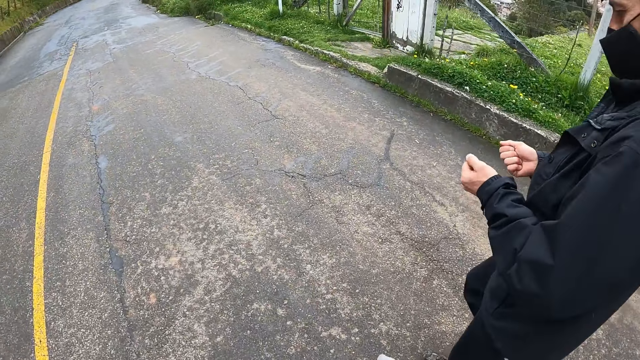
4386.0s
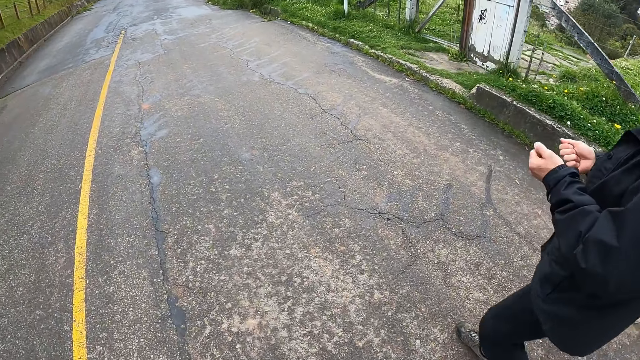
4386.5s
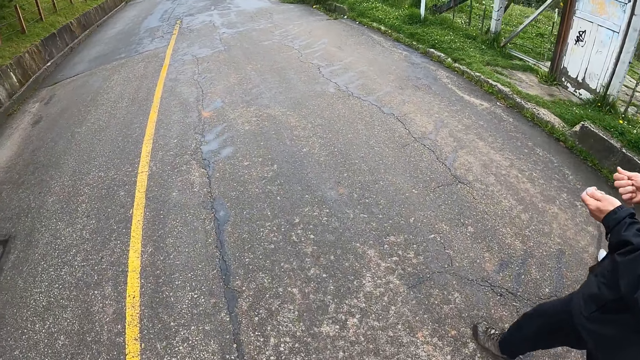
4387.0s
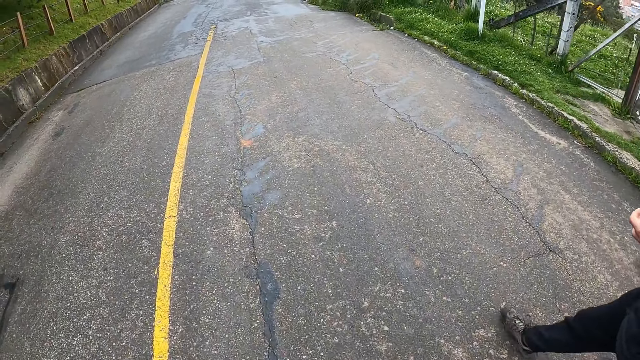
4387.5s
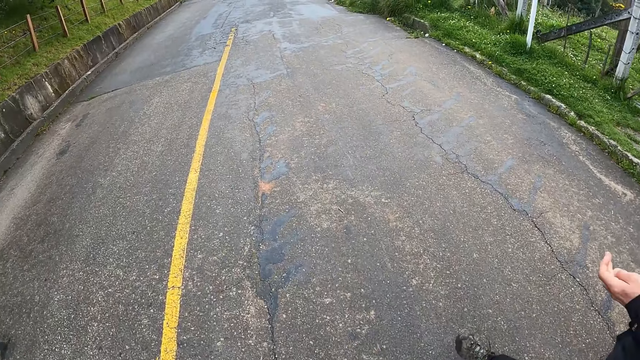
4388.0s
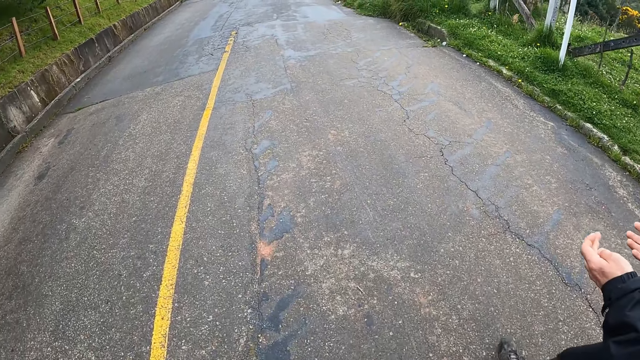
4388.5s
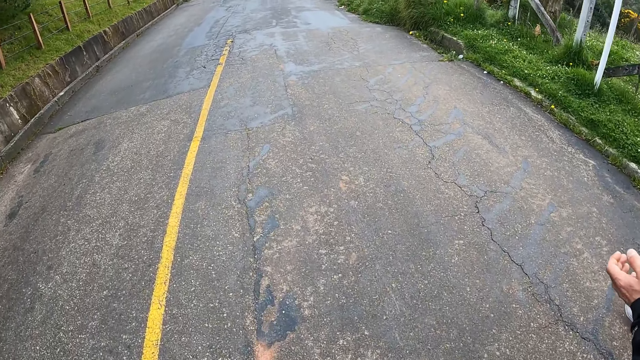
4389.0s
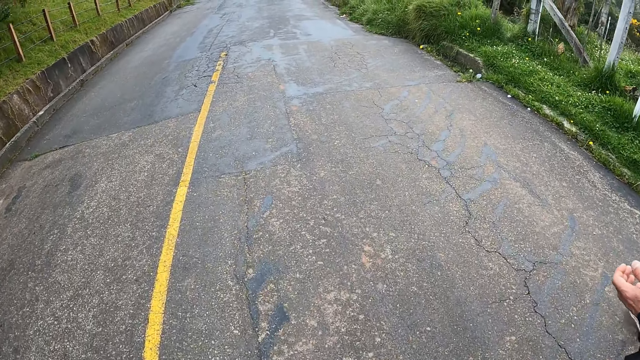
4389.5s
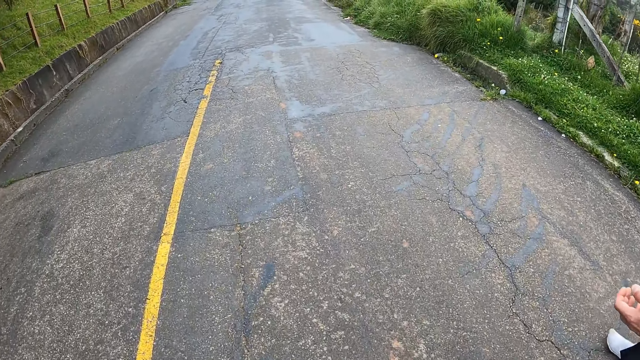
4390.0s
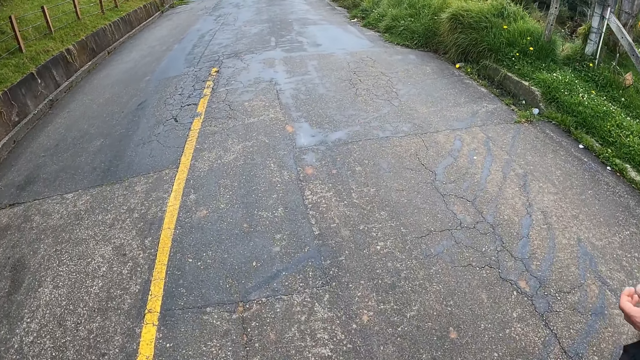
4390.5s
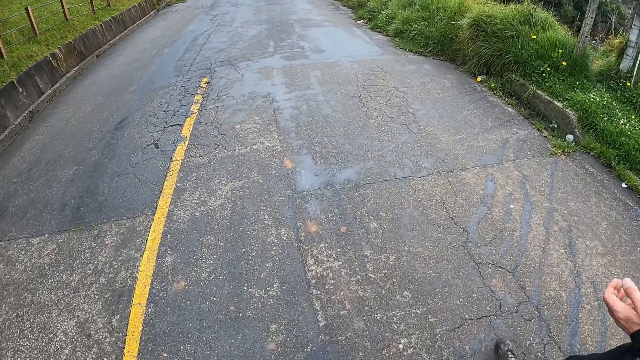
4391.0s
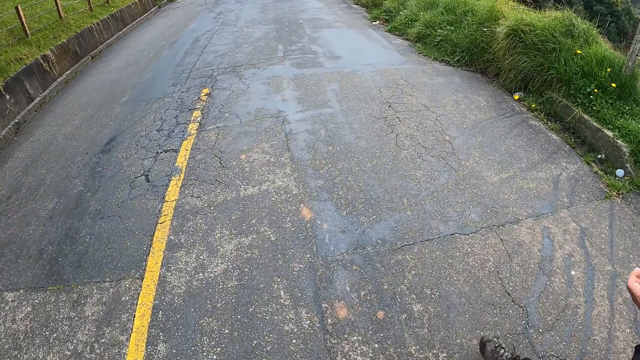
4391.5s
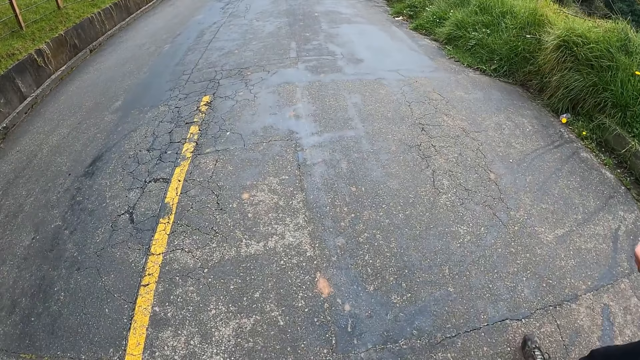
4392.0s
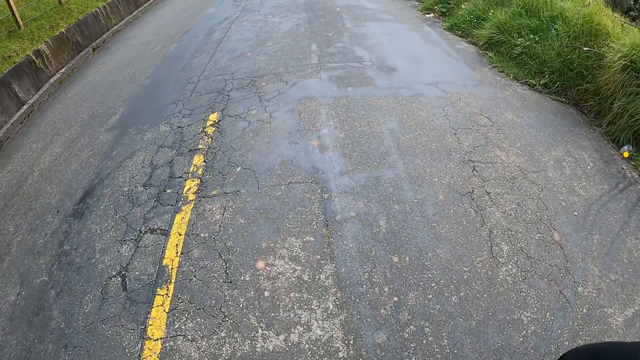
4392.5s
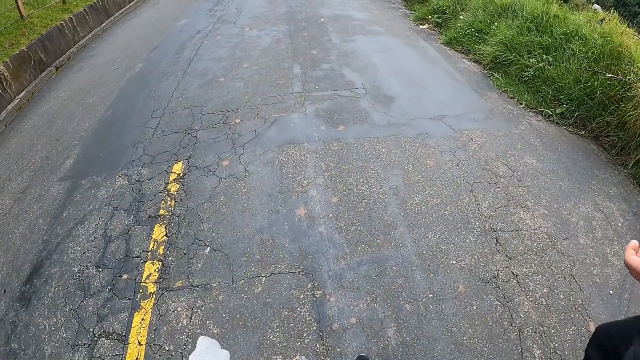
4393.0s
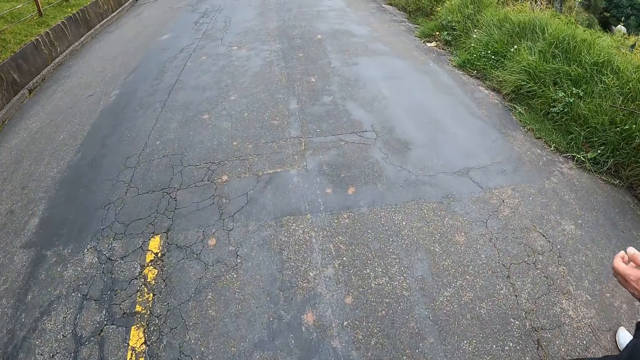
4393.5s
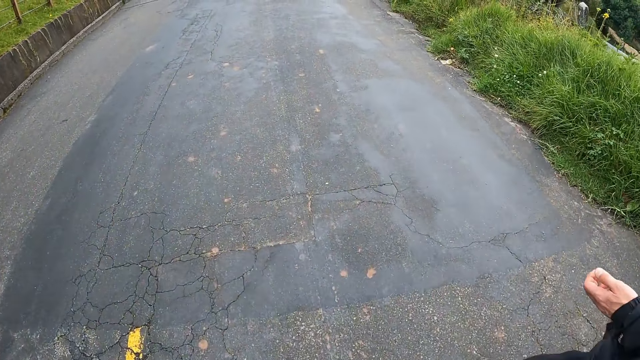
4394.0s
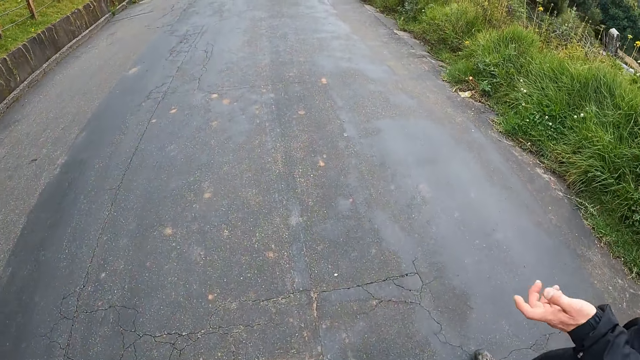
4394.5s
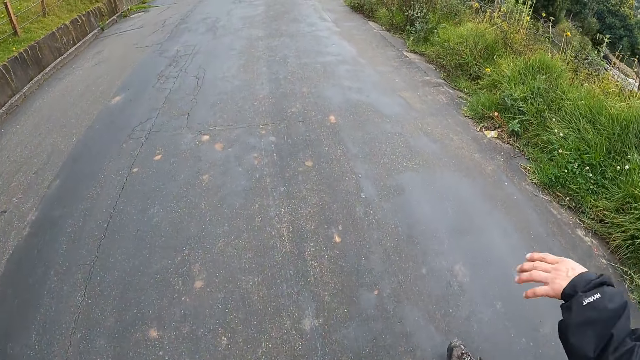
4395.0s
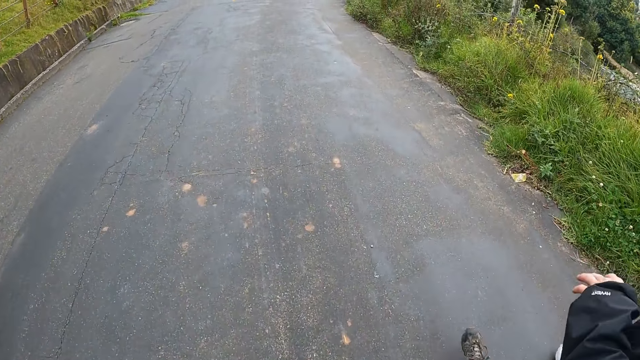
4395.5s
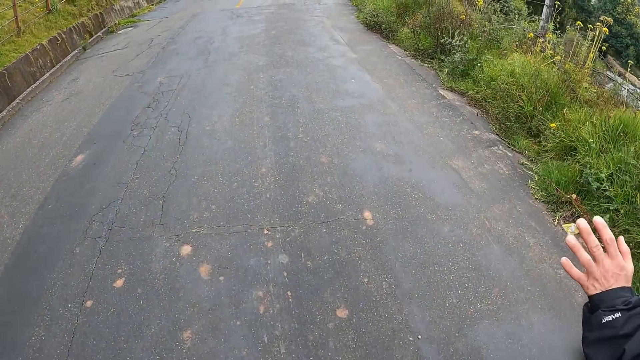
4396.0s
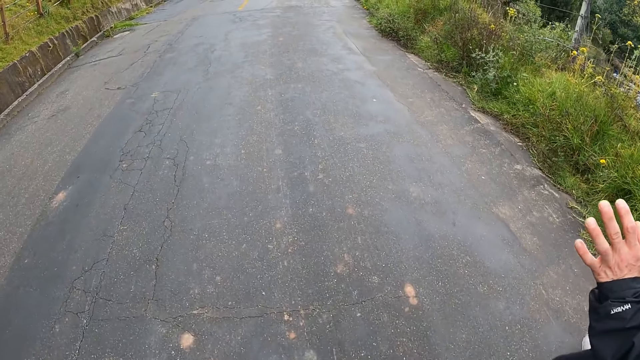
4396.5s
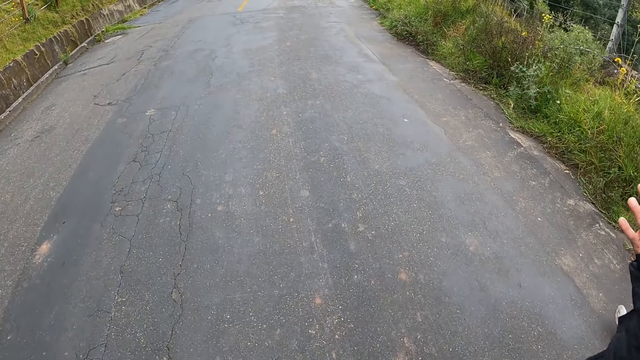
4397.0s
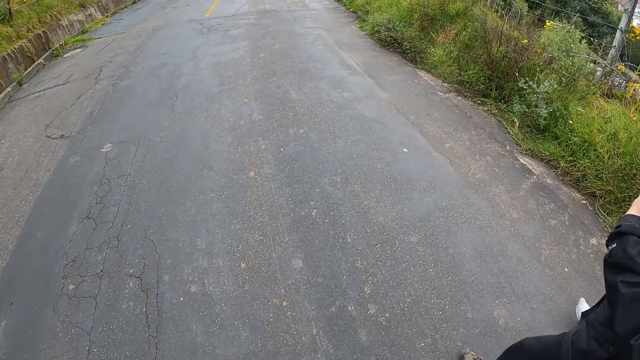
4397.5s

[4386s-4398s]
The camera wearer walks on the road with a person and a lady. The person talks to the lady and the camera wearer with hand signs.

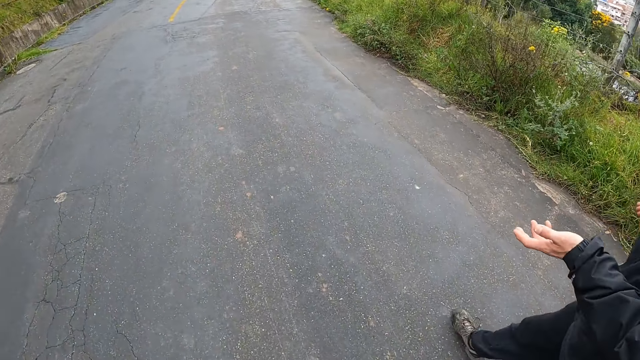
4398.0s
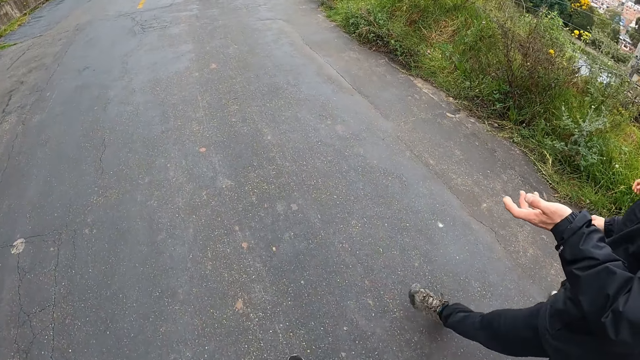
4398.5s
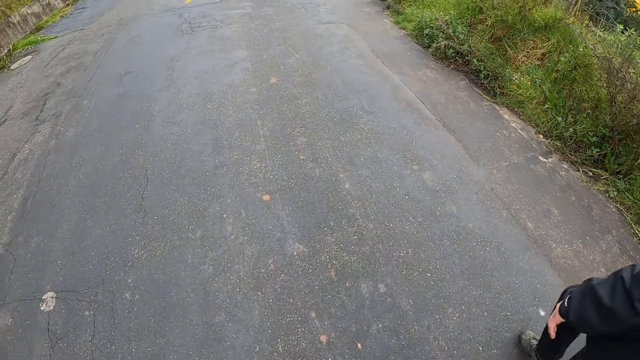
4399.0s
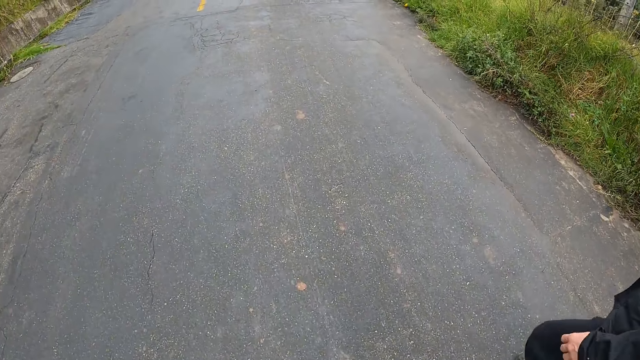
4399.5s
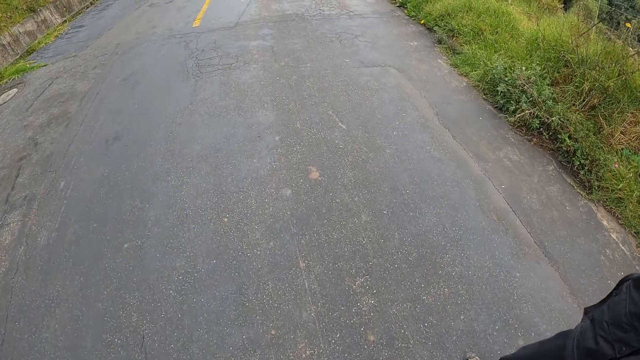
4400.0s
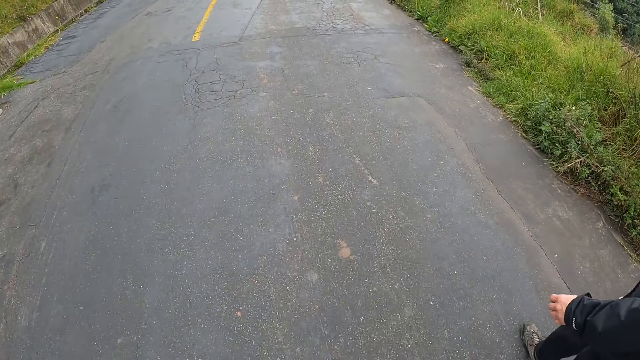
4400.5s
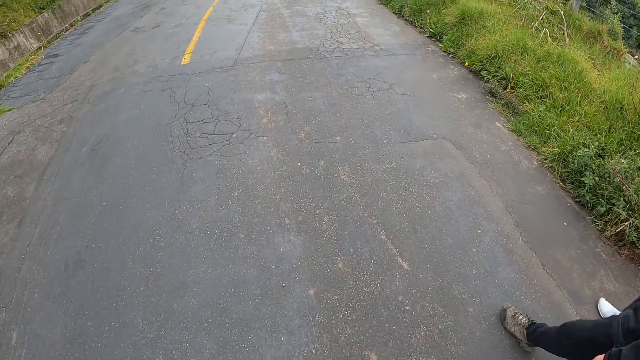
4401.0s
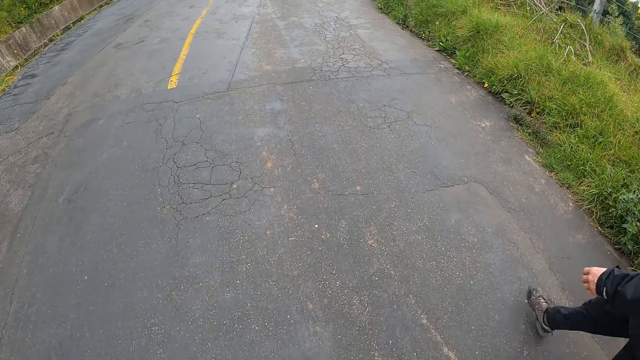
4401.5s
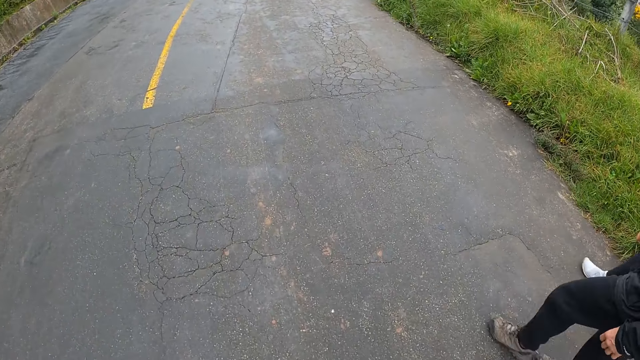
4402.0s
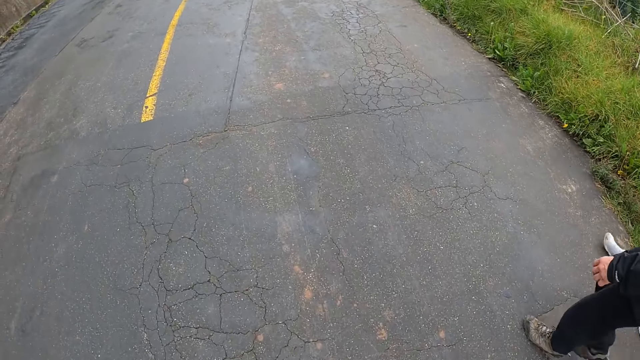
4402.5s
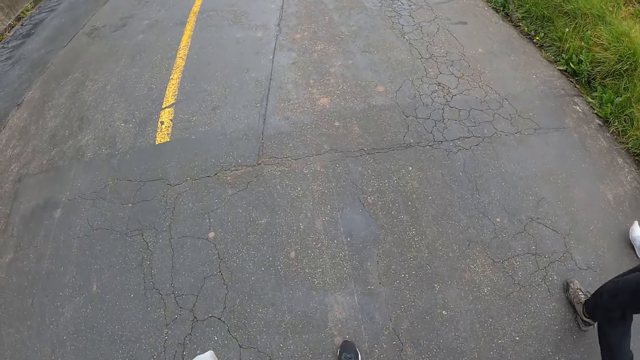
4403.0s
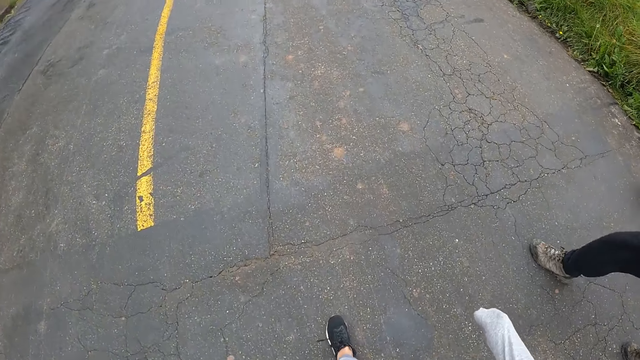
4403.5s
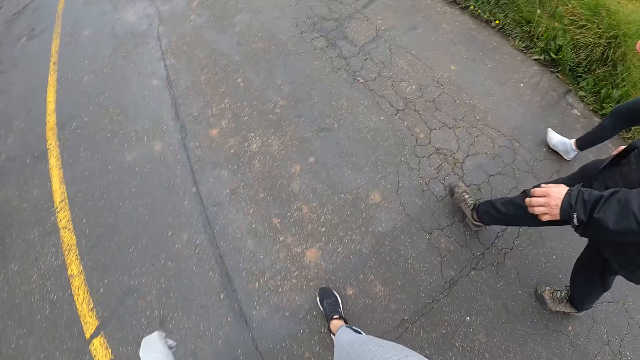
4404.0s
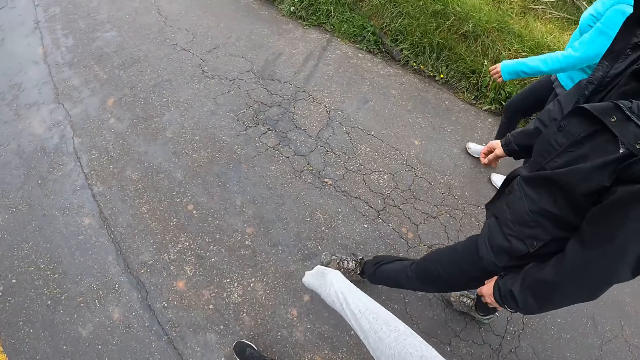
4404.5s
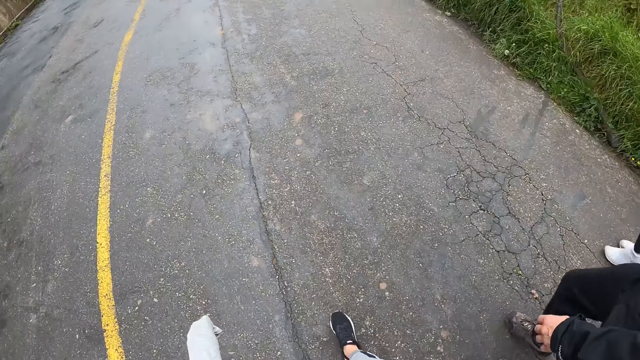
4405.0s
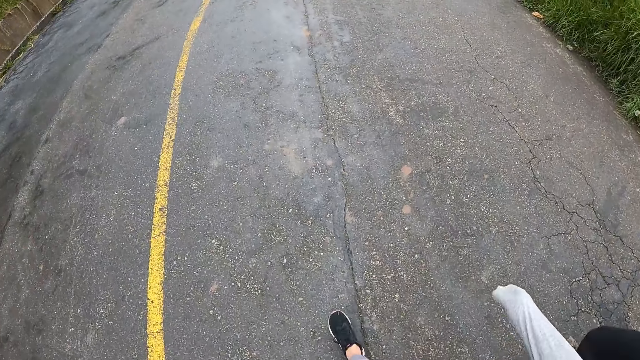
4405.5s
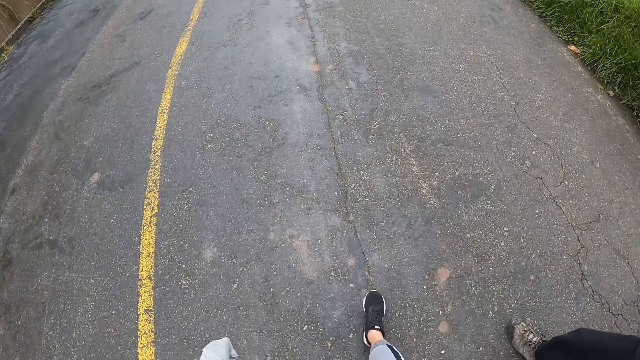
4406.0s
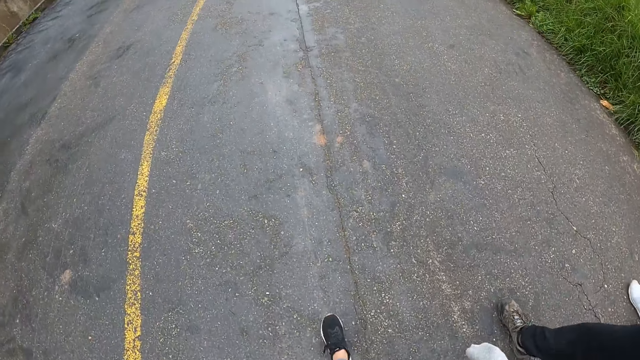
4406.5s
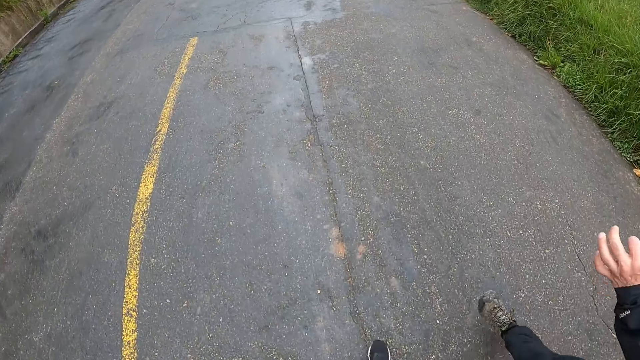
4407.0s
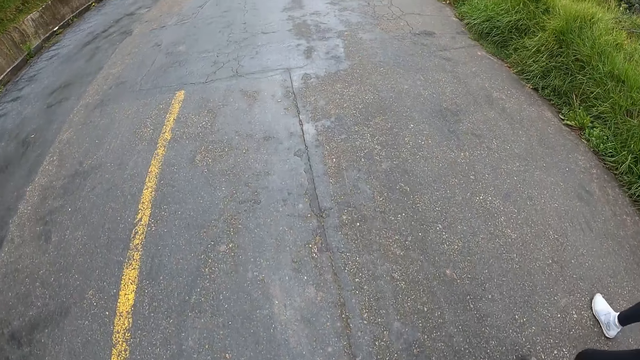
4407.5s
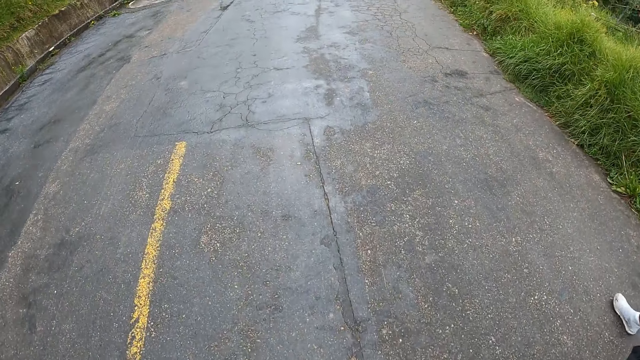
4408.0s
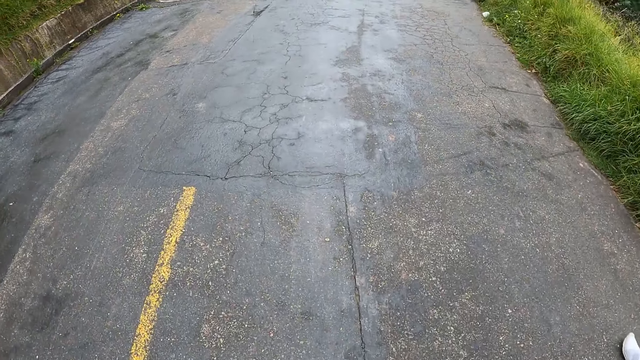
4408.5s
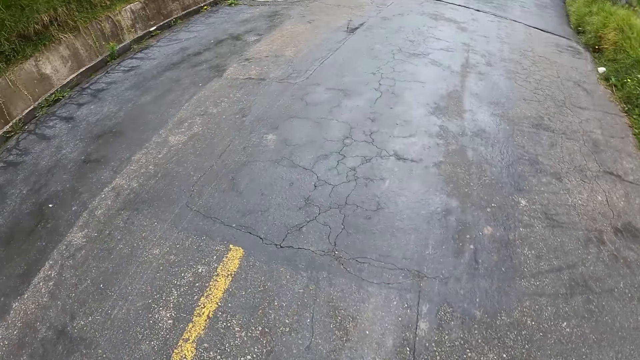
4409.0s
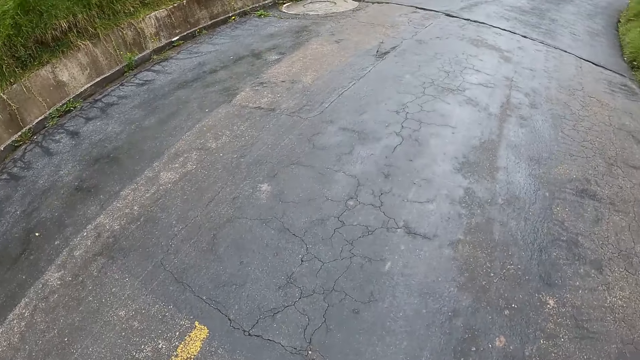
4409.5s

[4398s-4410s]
The camera wearer walks on the road with a person and a lady. The person talks to the lady and the camera wearer with hand signs. The camera wearer walks on the road with the person and the lady.
